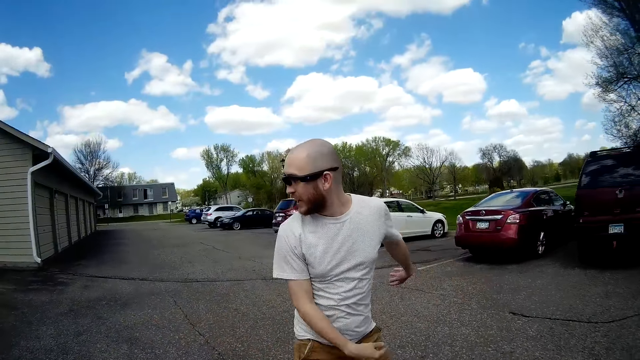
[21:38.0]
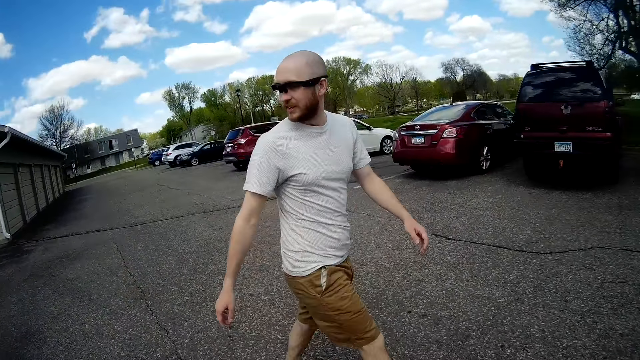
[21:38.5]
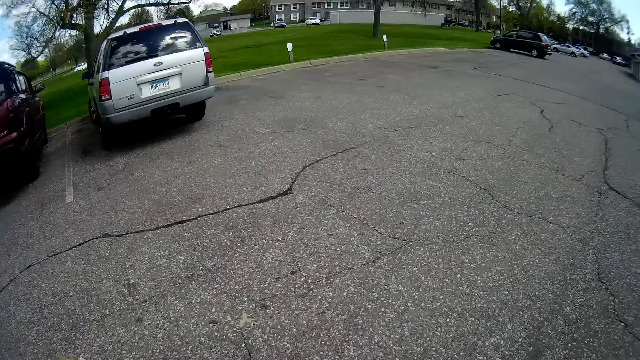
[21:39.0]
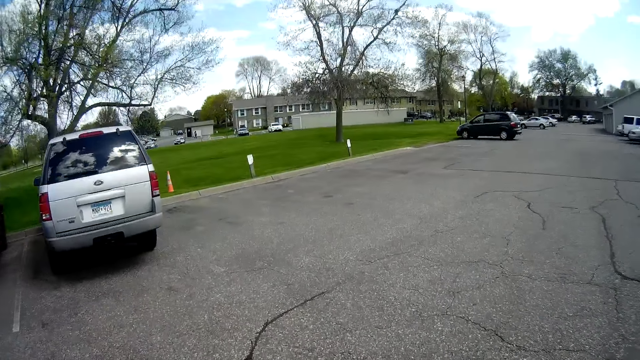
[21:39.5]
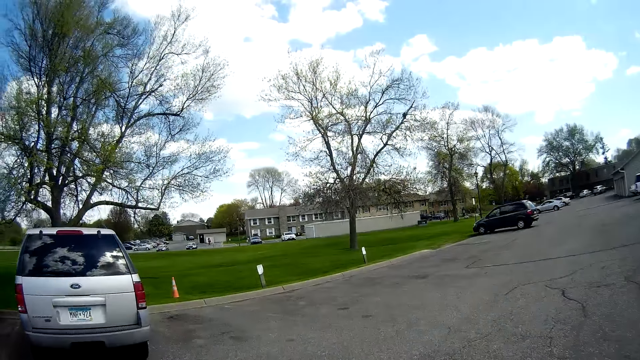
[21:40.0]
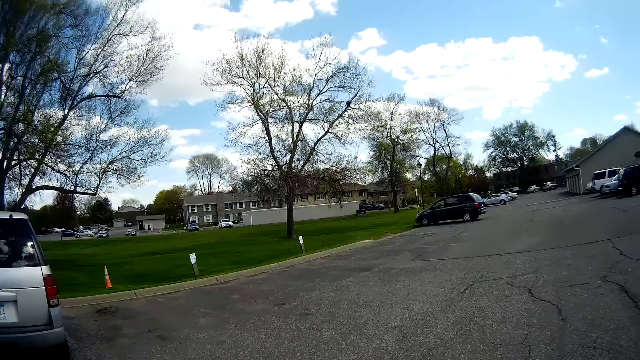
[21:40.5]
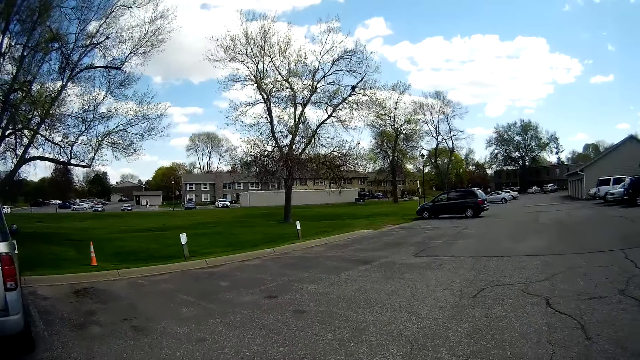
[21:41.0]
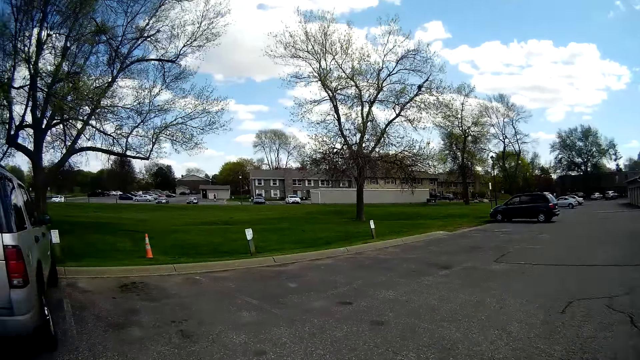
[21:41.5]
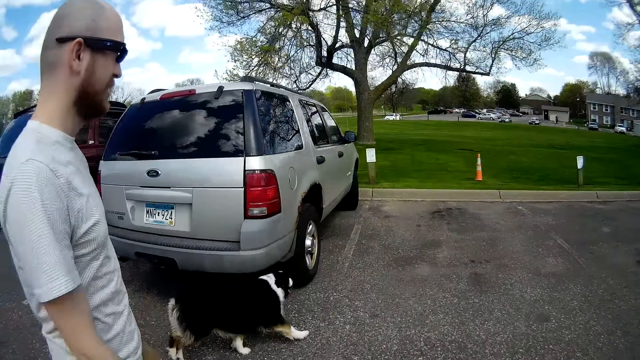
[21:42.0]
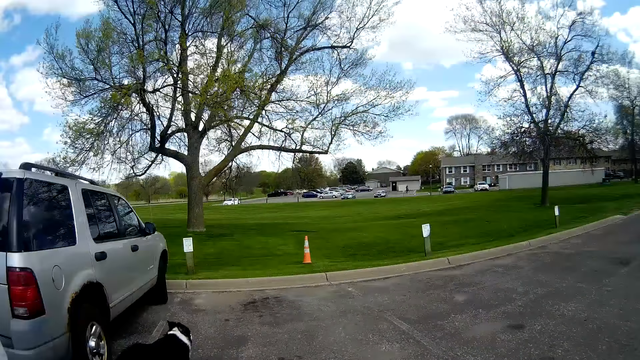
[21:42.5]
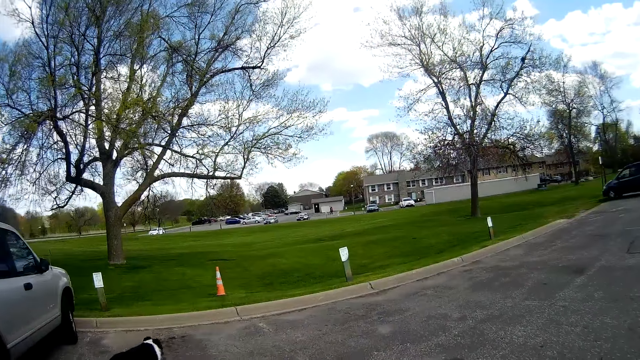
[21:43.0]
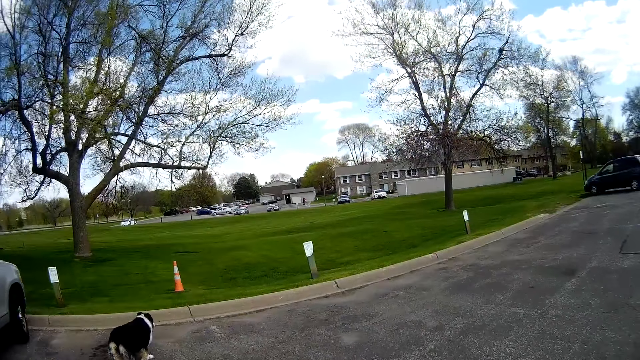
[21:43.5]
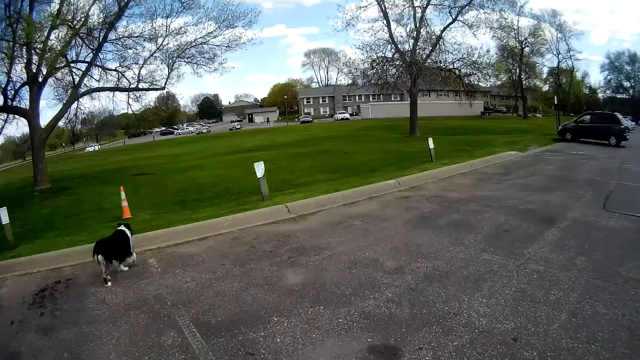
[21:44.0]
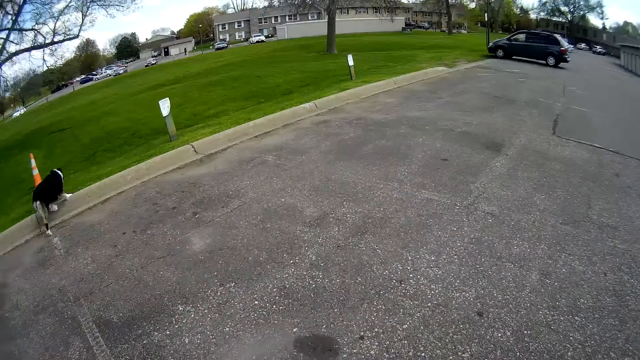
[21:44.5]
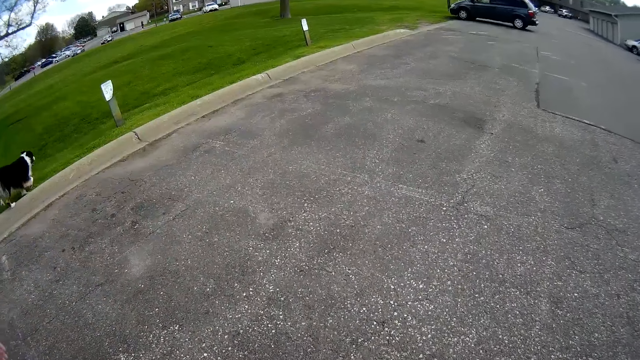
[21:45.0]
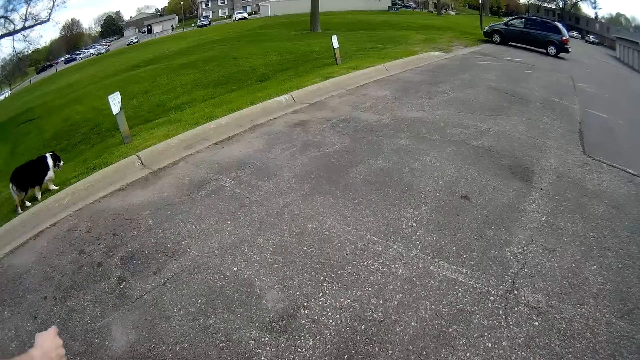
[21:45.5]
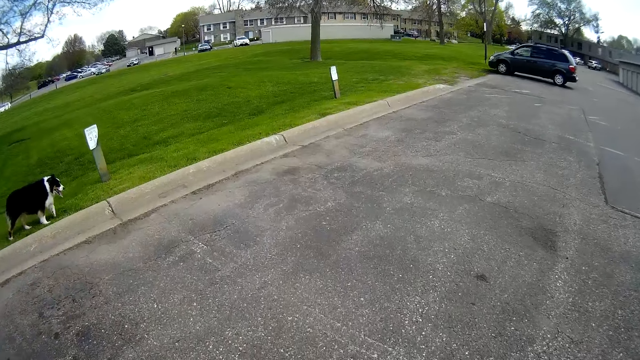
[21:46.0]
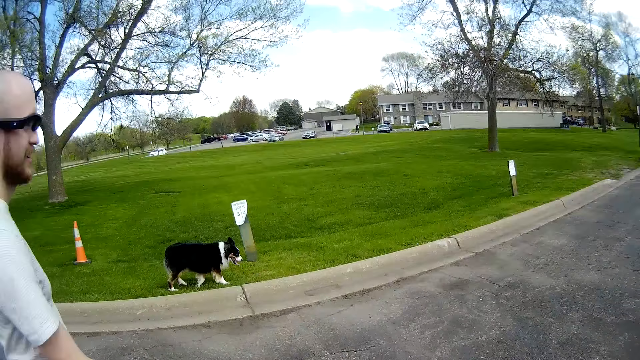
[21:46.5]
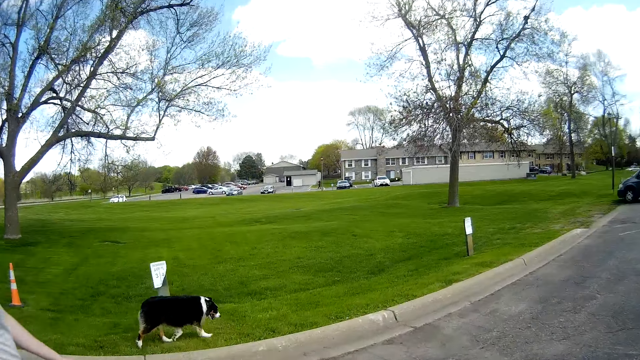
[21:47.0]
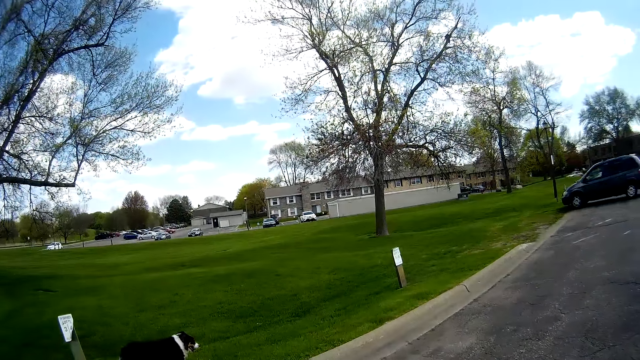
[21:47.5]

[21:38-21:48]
The camera wearer walks on the pavement. The dog runs towards the grass.

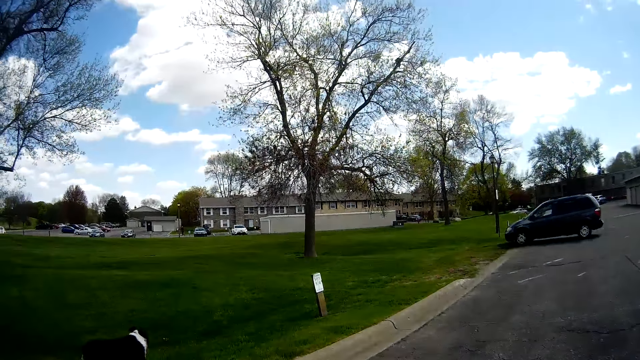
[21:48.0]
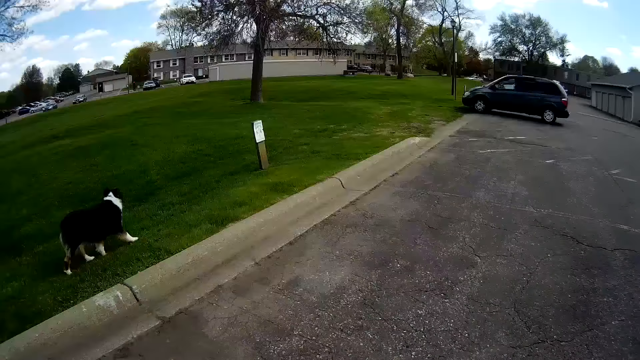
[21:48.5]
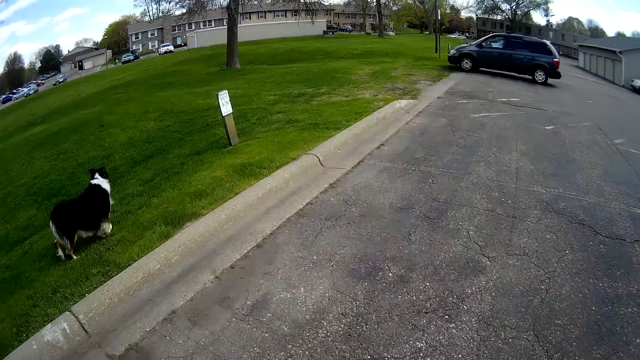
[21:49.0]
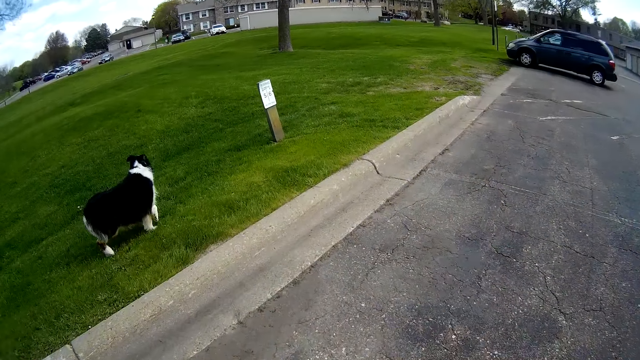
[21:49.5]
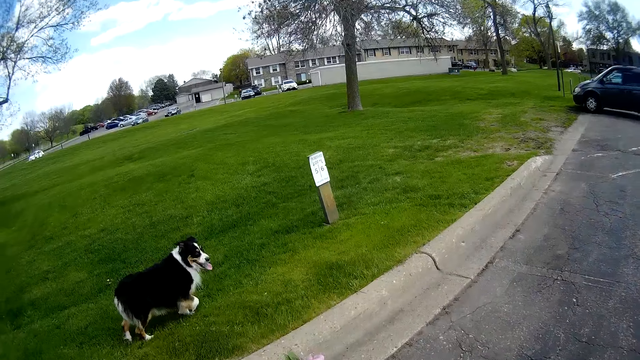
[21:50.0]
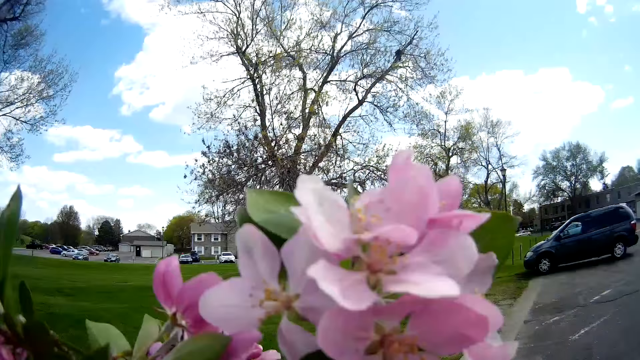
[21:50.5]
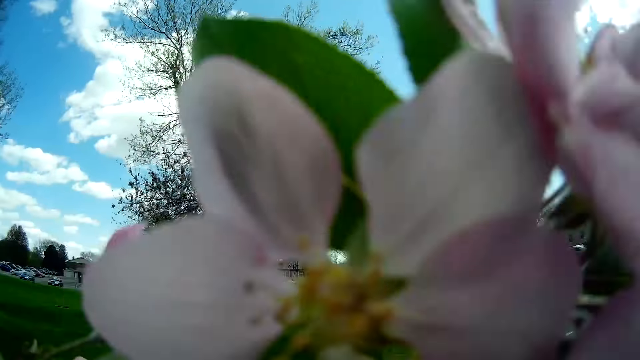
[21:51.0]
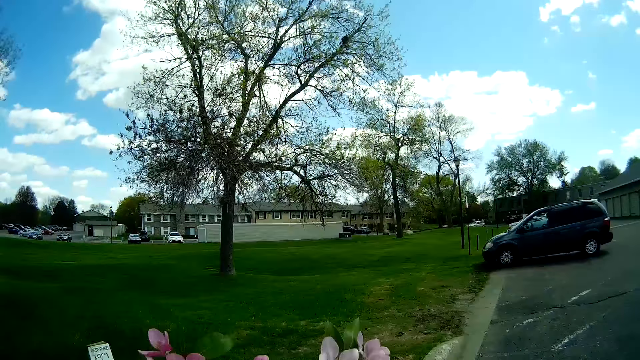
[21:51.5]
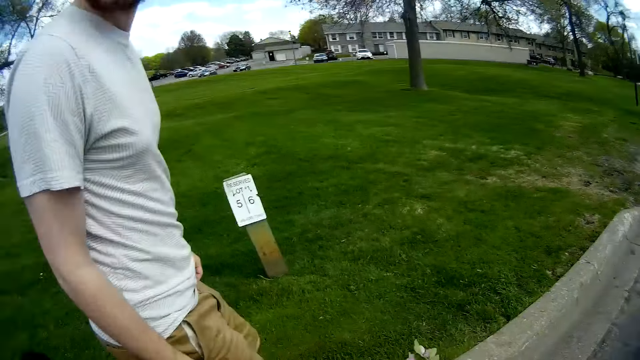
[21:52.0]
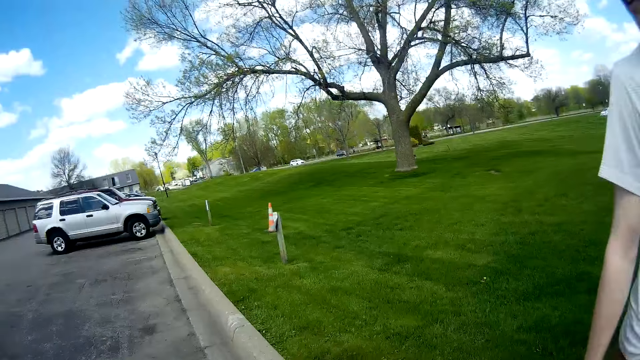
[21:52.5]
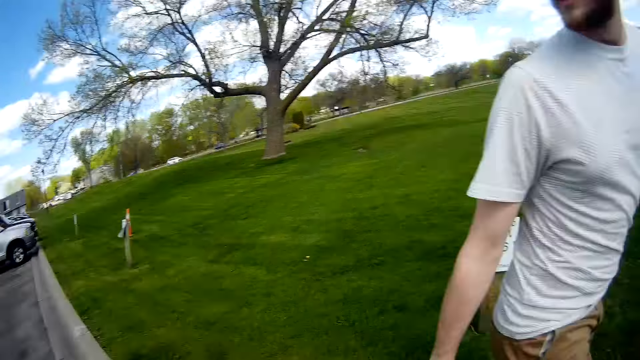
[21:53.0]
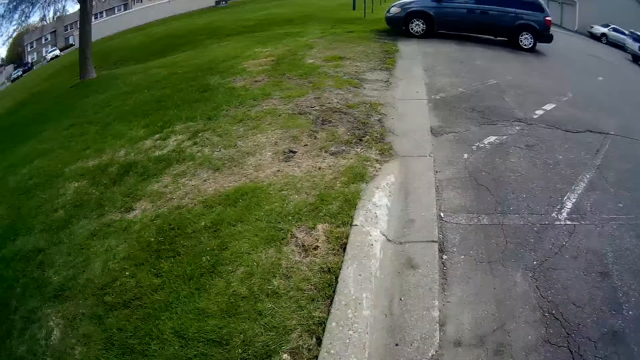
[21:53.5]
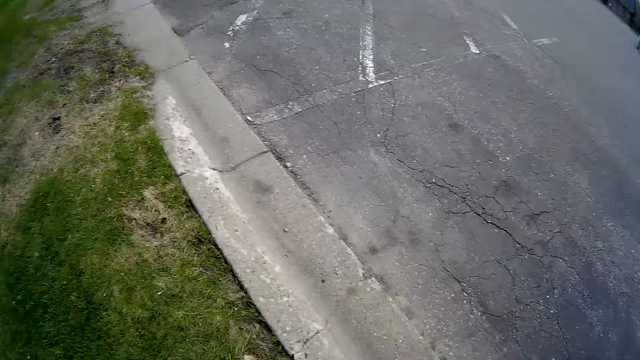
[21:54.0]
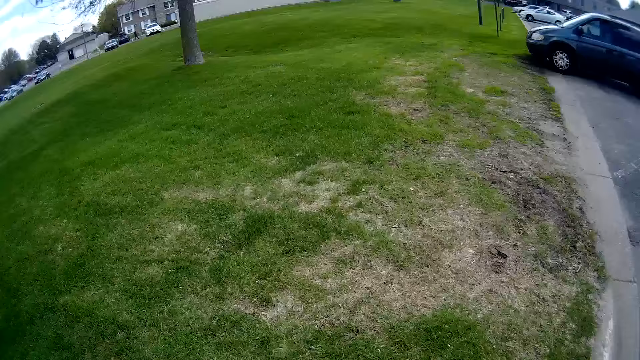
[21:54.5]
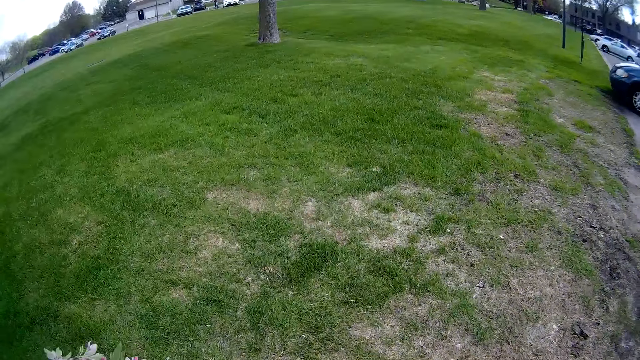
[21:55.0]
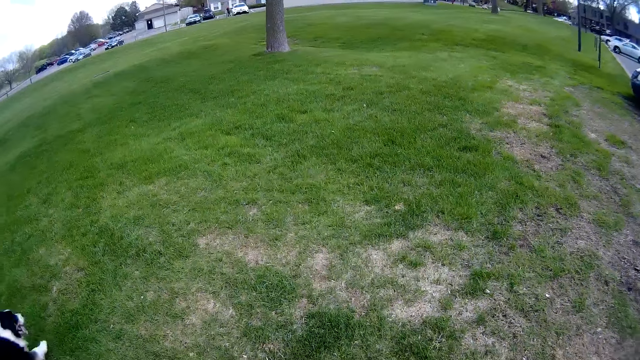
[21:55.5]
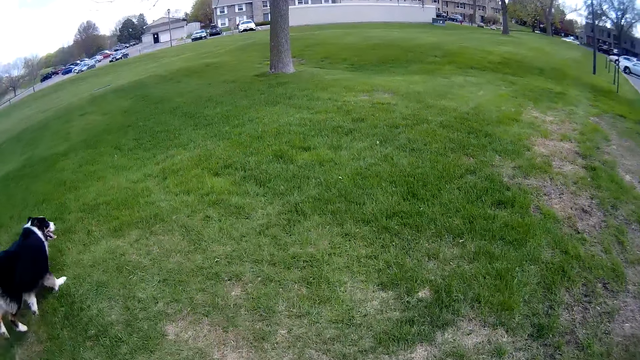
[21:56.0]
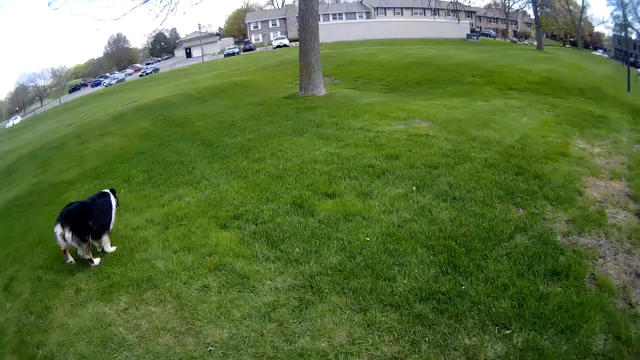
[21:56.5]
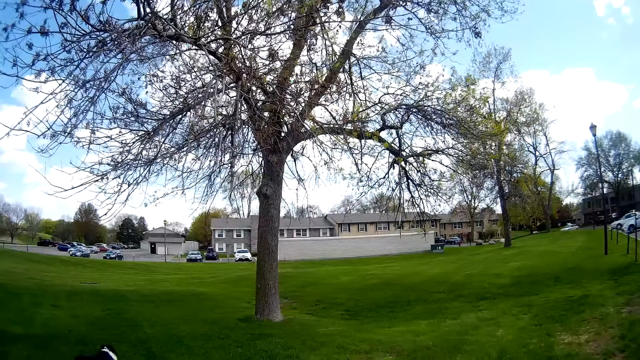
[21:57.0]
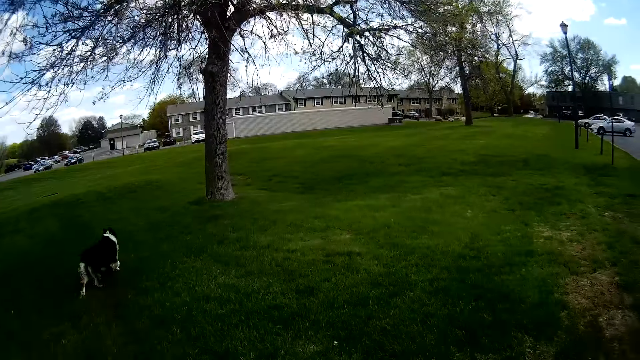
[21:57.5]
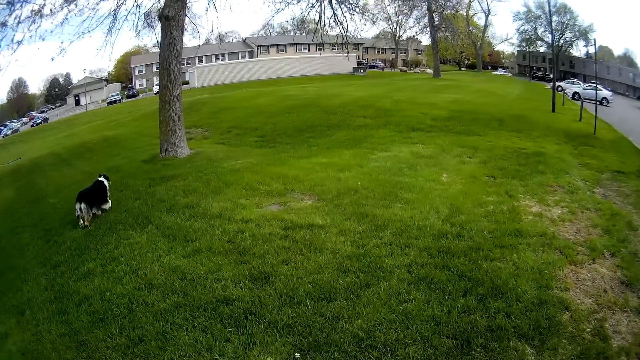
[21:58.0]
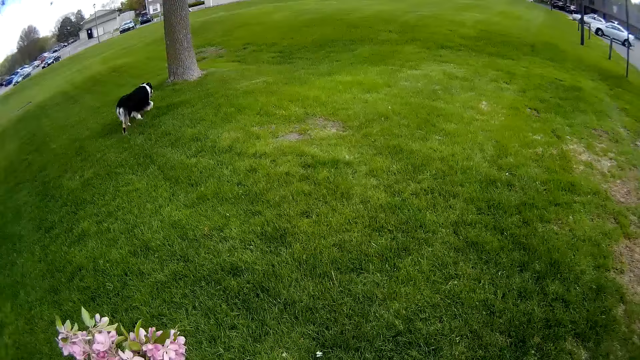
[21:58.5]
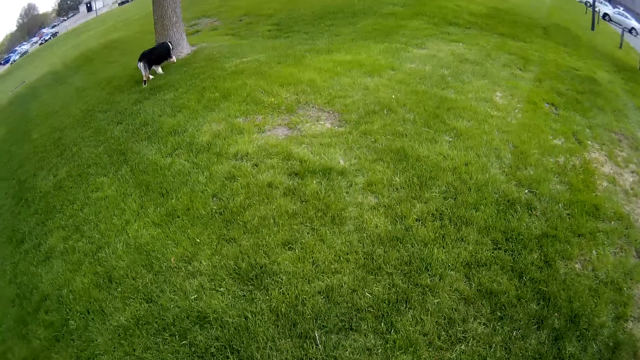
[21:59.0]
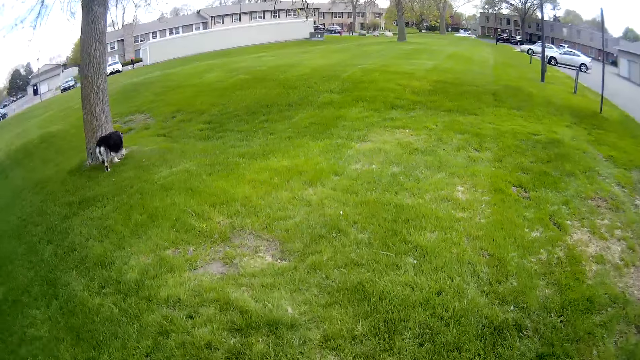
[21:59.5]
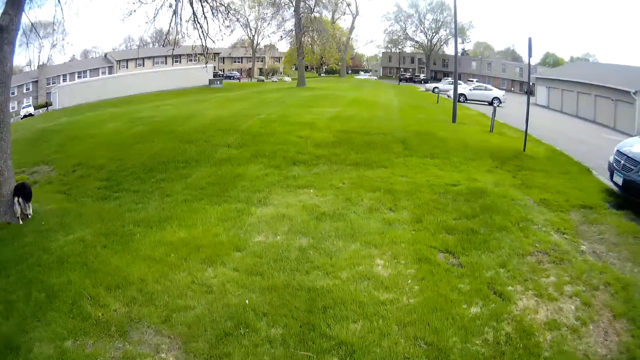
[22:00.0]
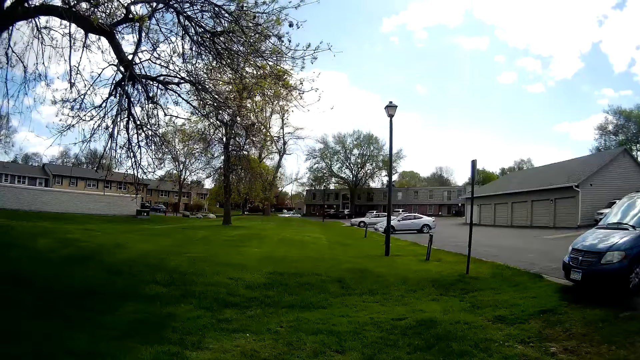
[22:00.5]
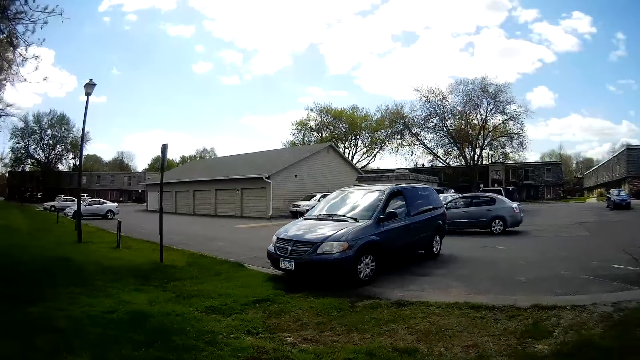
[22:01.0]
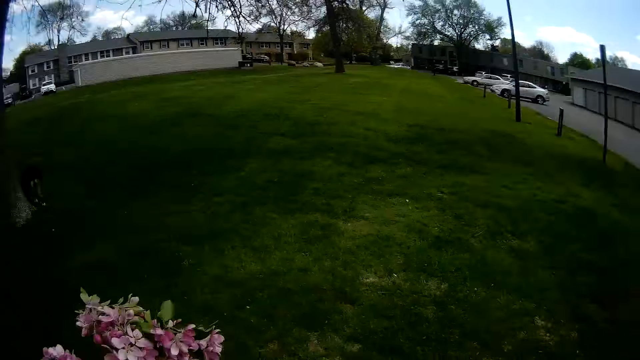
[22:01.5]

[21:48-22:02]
The camera wearer sniffs on the flowers and walks on the grass. They interact with the dog. The dog runs towards a tree. The camera wearer converses with the man.
